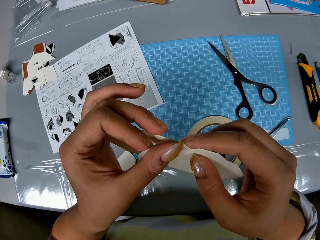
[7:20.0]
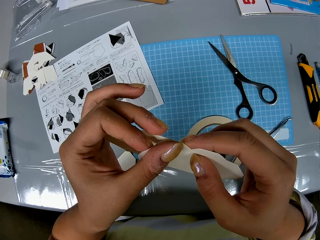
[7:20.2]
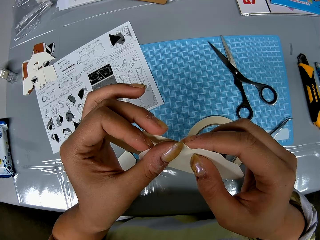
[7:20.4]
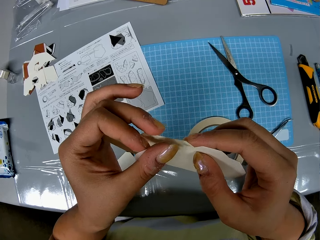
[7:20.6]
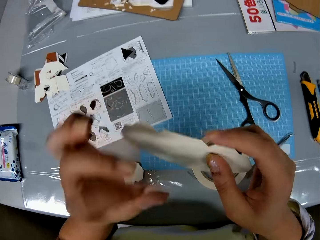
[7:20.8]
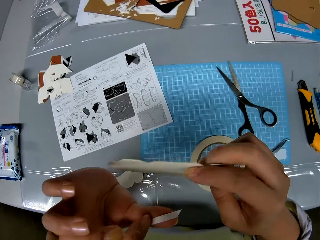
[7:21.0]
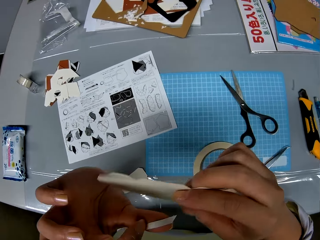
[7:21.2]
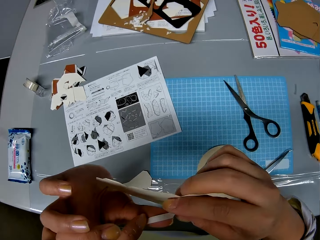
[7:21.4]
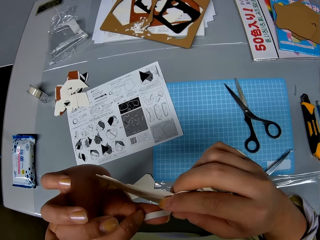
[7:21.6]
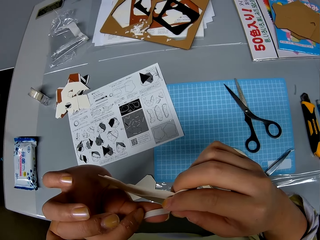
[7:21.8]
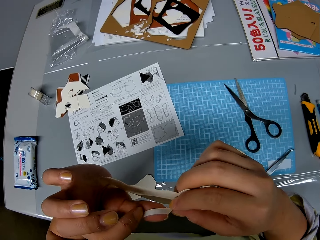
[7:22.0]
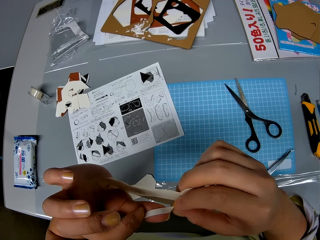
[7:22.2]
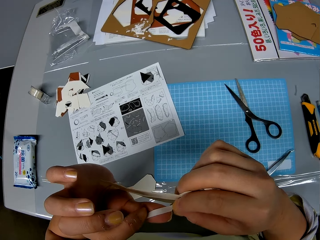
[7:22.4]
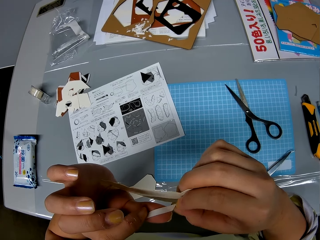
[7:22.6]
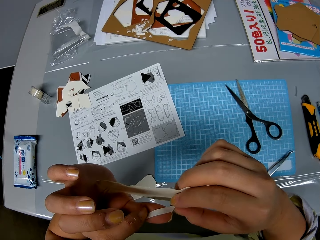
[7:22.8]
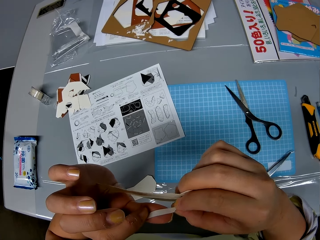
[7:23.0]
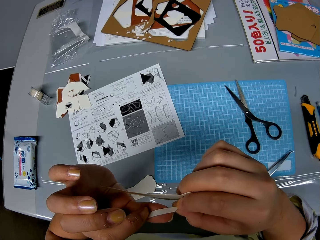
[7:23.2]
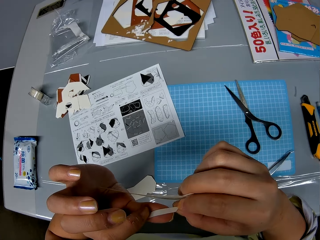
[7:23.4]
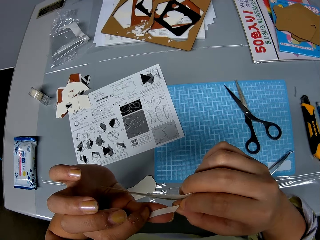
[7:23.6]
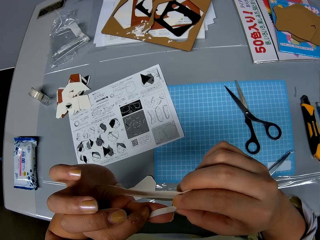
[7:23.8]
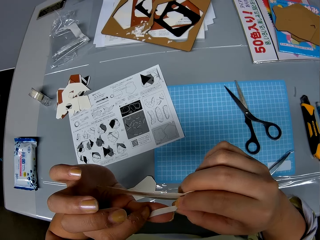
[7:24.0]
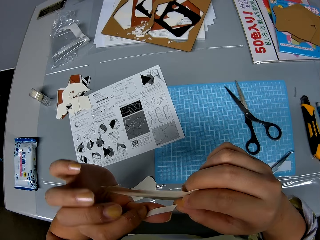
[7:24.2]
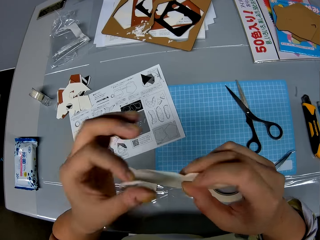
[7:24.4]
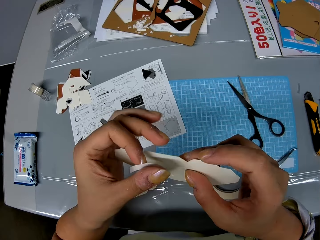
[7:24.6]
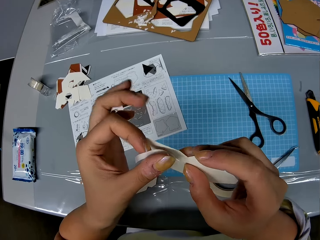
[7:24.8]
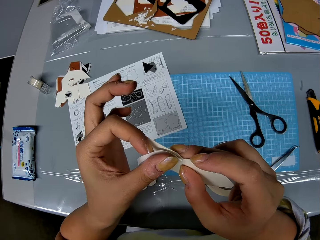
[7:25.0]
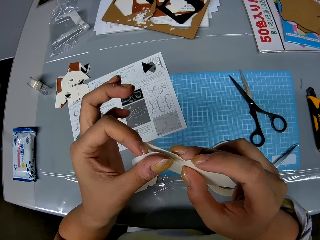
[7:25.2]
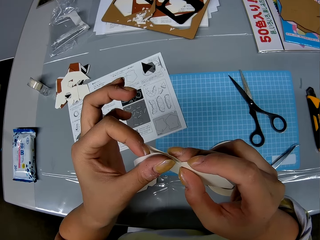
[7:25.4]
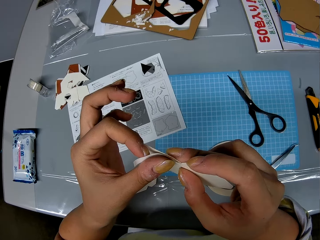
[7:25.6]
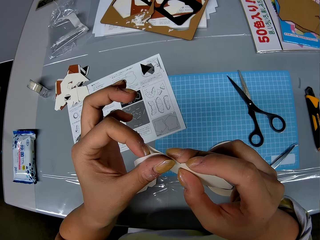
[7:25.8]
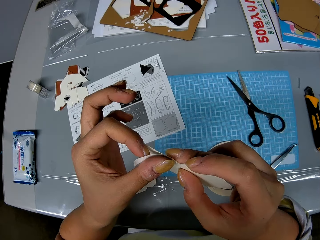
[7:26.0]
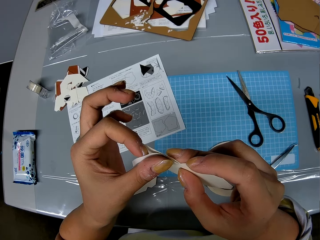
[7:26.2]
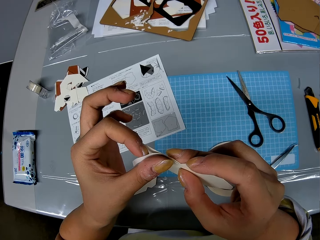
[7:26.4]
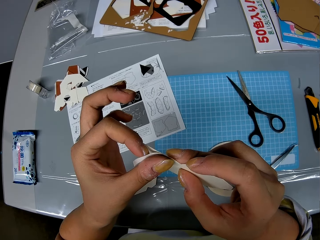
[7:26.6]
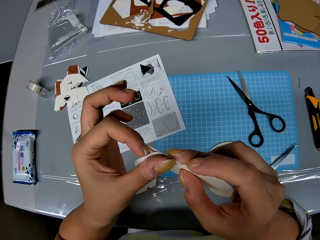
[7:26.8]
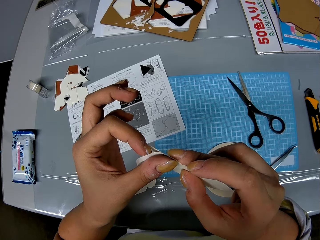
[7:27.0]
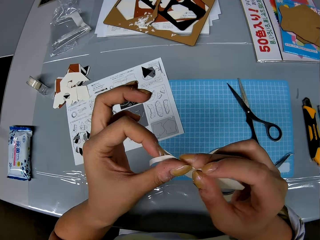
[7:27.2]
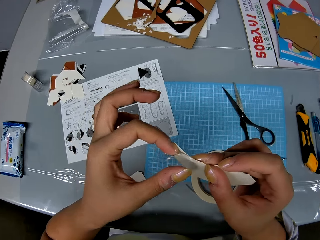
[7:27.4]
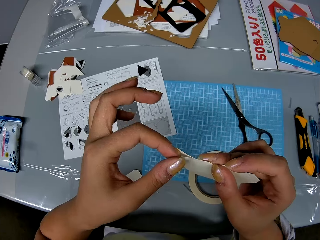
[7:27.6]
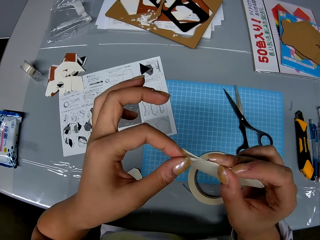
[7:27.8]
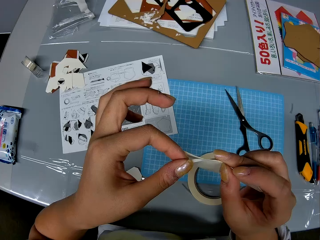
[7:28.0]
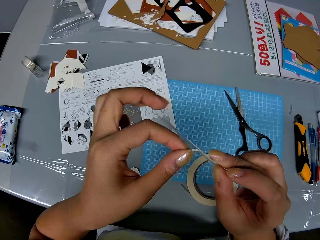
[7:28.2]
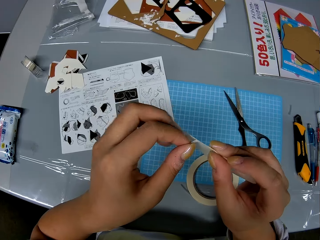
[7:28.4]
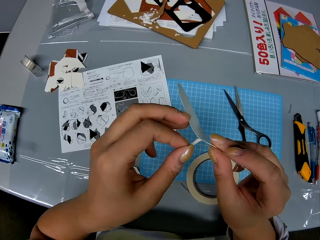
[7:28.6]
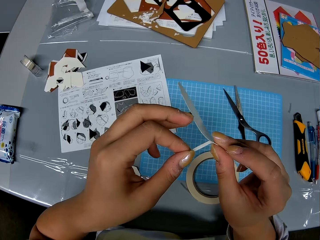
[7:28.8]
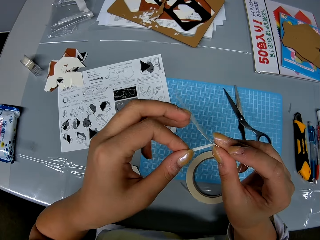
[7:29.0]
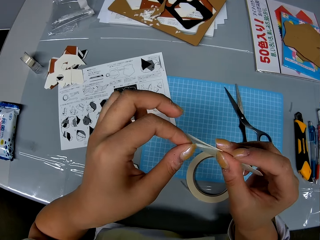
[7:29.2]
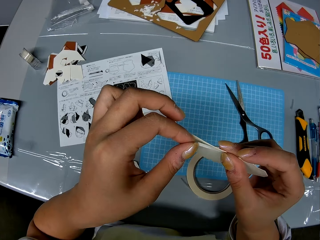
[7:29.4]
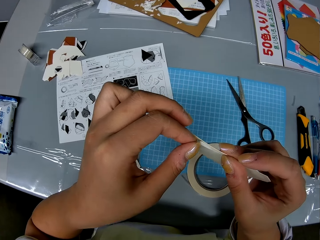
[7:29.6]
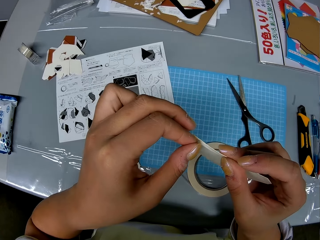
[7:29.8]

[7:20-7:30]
The camera wearer straightens the piece of adhesive tape. They attach the adhesive tape to the crafting paper.

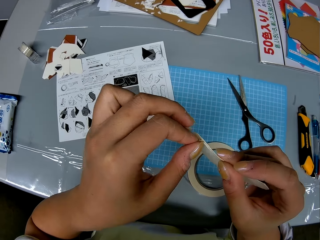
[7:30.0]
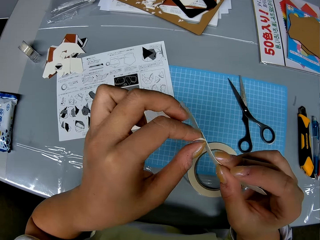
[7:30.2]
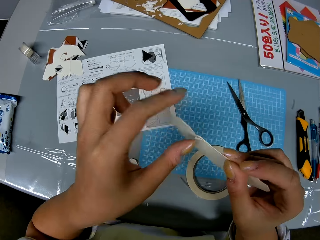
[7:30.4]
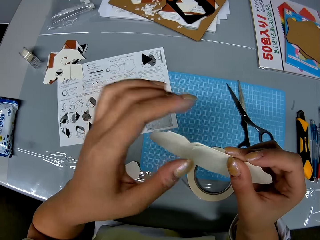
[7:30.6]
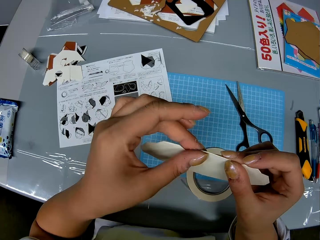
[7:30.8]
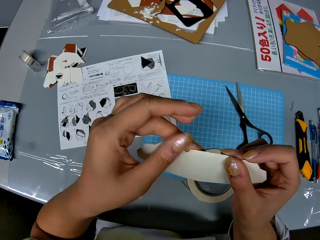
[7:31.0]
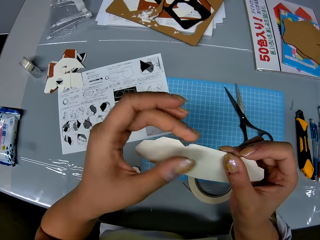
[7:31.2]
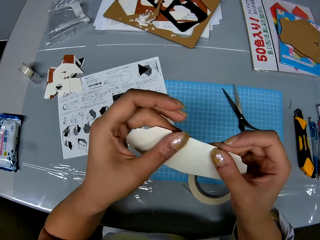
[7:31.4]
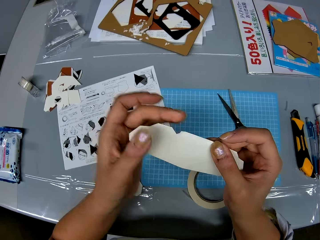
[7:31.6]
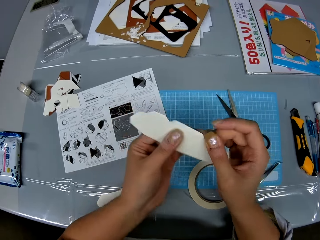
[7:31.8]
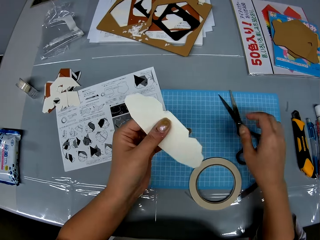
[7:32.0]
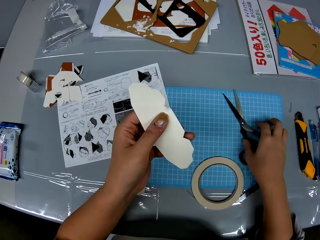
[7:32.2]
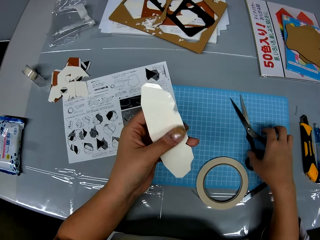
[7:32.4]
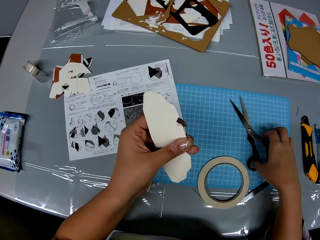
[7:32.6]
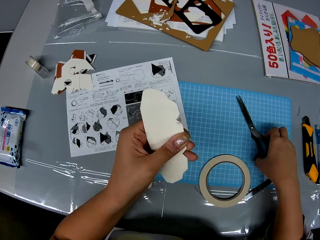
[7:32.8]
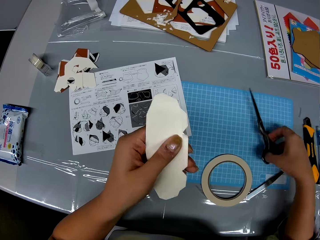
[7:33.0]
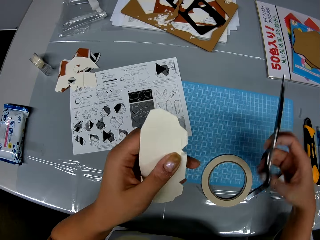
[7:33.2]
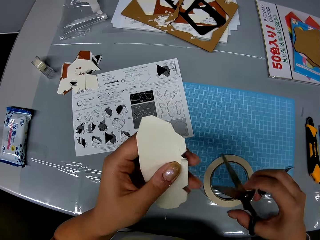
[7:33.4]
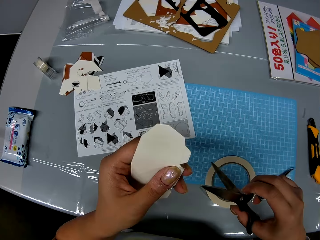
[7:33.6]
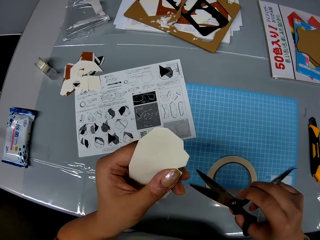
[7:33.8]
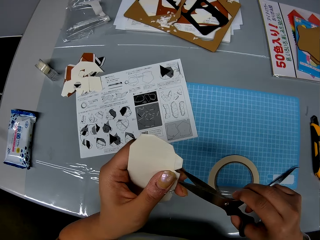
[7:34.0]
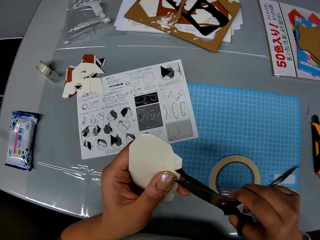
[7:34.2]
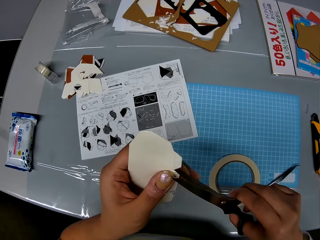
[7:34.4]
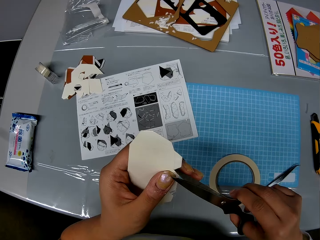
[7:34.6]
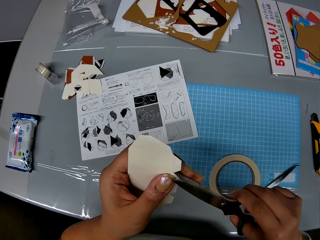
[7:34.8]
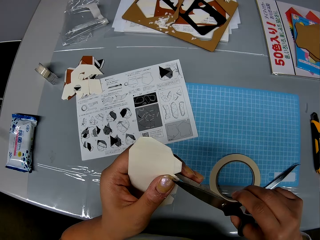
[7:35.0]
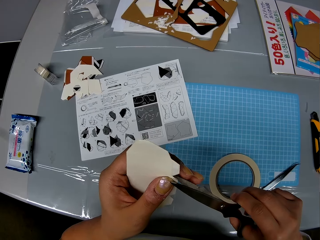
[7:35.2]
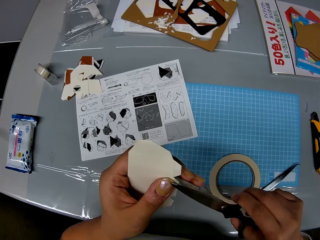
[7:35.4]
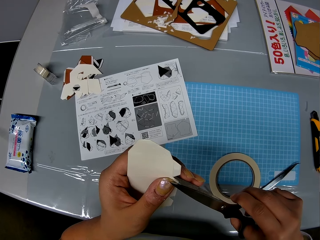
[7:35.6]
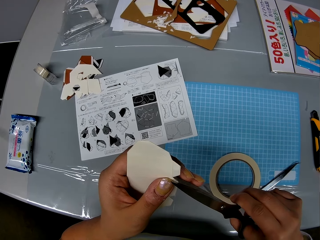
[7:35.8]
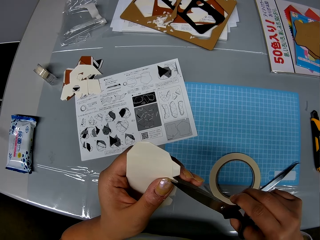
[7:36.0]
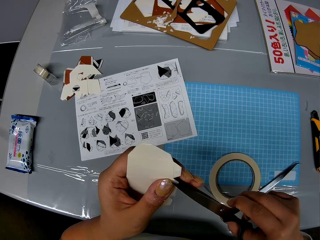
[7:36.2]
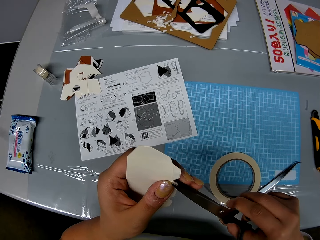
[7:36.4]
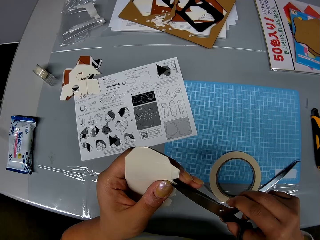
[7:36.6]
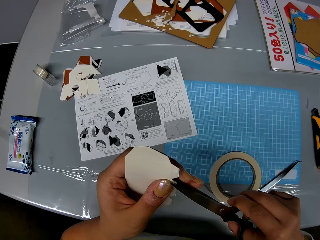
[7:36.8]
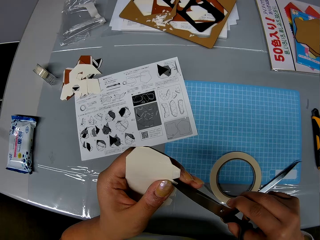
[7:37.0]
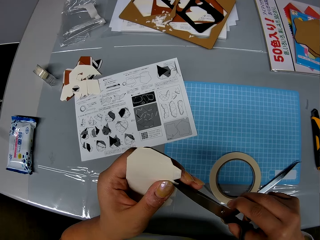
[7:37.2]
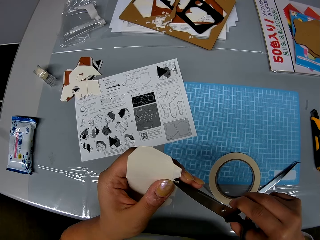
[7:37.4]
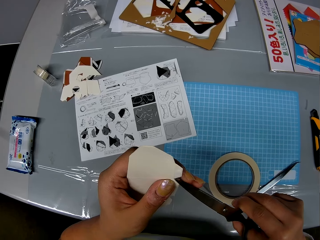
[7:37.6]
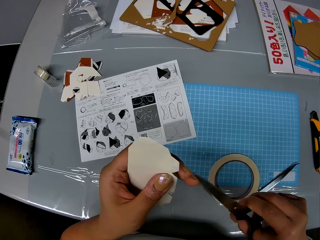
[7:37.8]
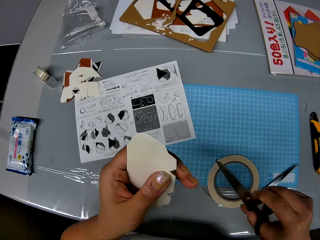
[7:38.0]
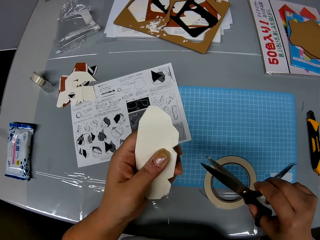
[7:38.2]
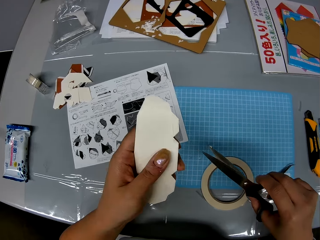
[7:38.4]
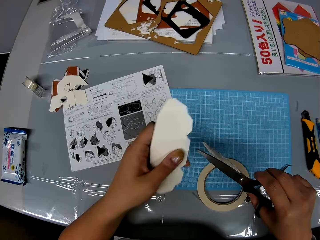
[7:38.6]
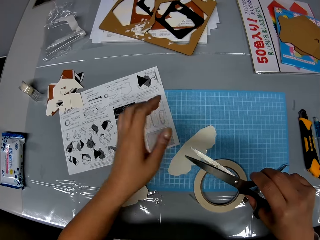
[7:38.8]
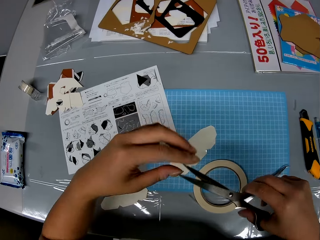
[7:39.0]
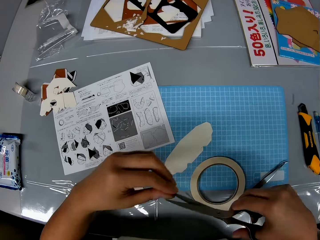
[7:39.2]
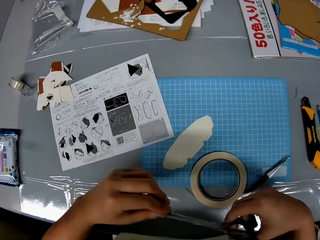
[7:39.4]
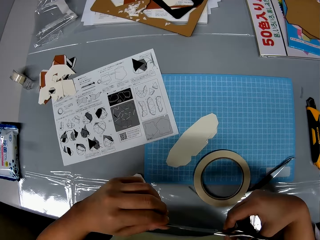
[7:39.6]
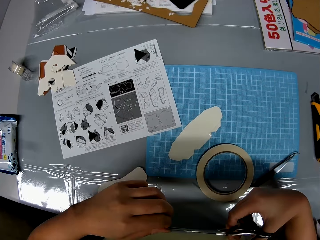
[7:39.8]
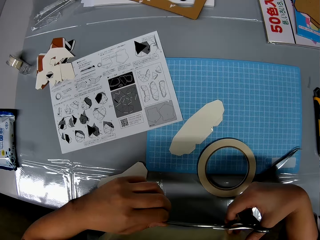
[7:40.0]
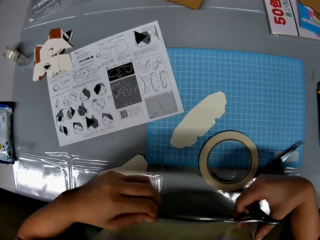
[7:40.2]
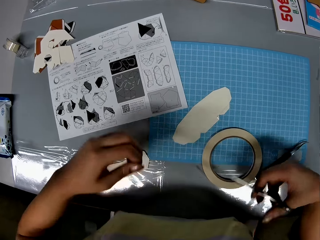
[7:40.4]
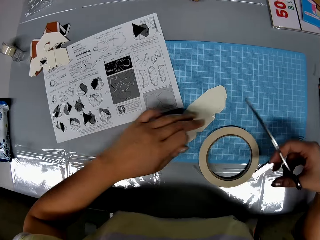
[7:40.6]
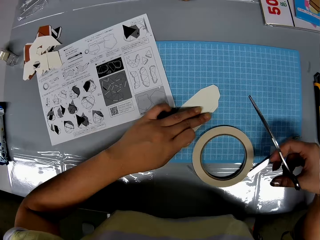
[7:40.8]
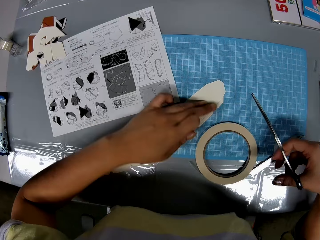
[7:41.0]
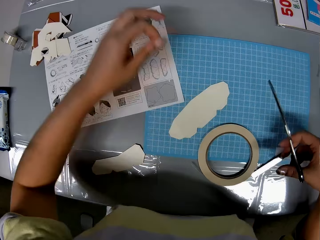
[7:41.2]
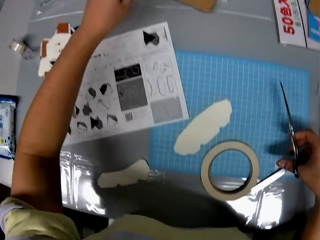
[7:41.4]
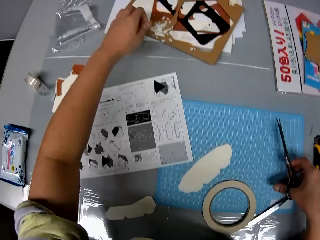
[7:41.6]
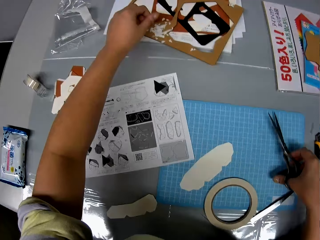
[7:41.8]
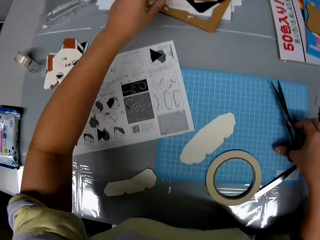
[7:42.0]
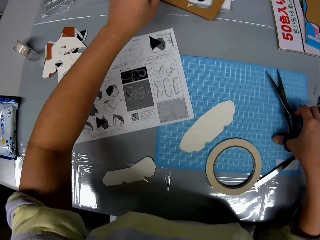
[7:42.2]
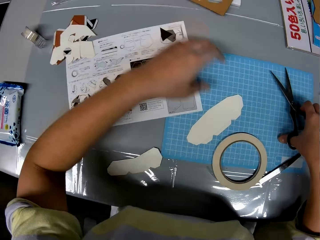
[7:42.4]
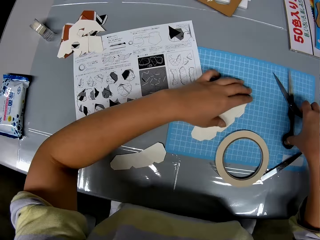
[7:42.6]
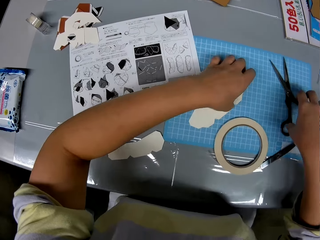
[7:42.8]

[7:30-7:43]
The camera wearer picks up the scissors from the table. They cut out tape on the craft with the scissors. They remove a piece of adhesive paper. They drop the piece of craft on the table. They drop the craft remnants on the table.
